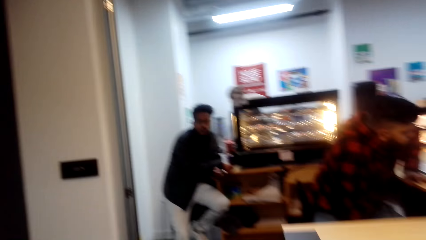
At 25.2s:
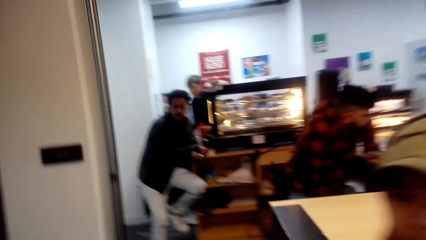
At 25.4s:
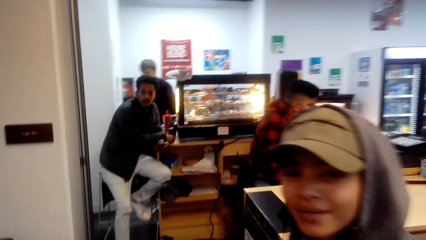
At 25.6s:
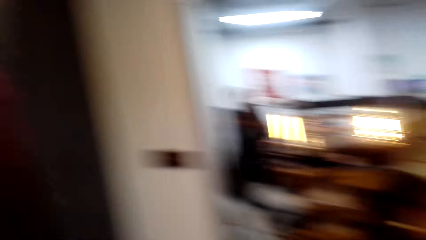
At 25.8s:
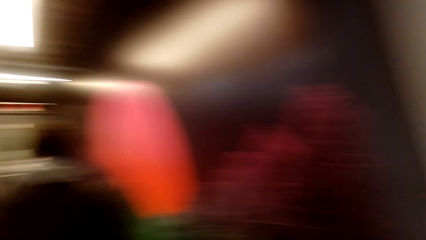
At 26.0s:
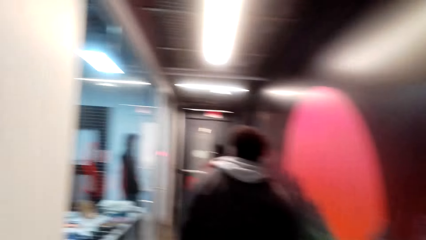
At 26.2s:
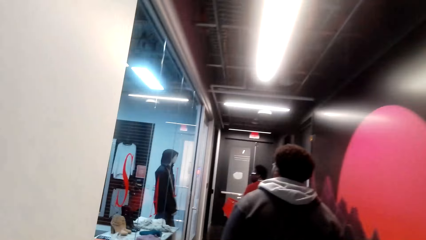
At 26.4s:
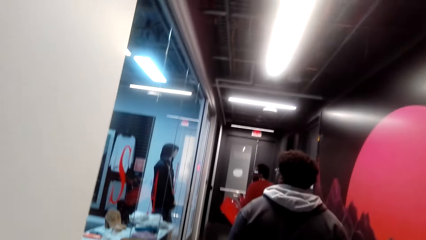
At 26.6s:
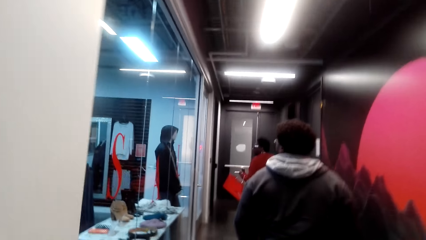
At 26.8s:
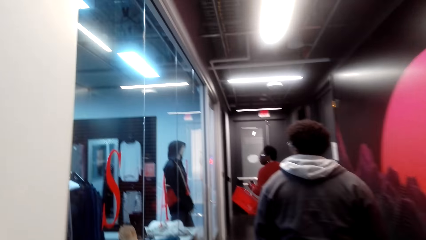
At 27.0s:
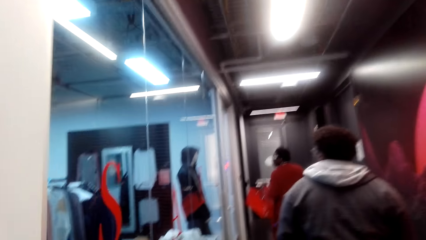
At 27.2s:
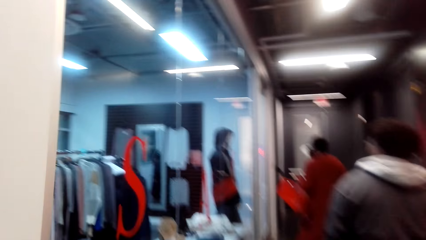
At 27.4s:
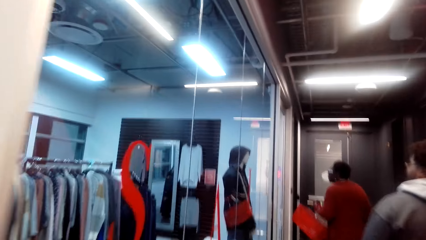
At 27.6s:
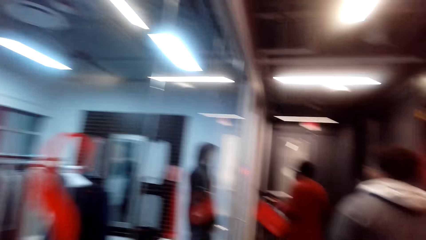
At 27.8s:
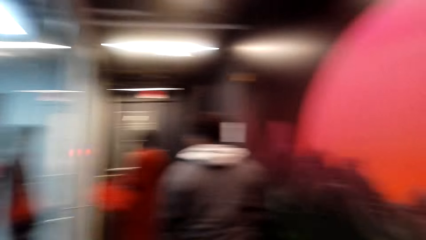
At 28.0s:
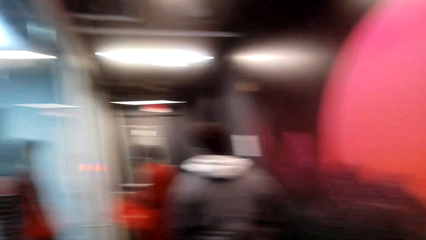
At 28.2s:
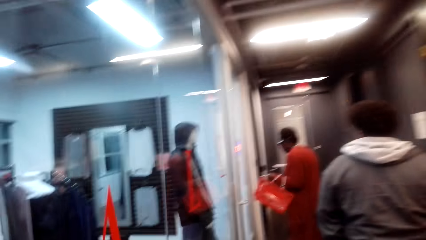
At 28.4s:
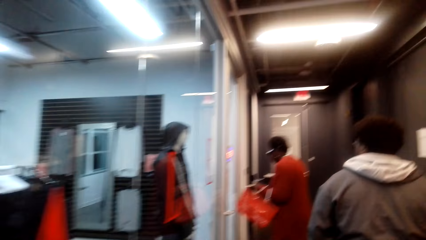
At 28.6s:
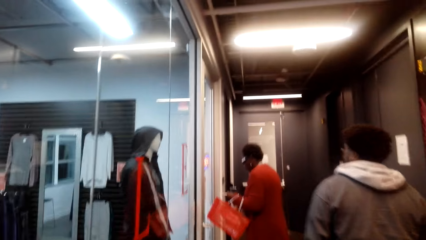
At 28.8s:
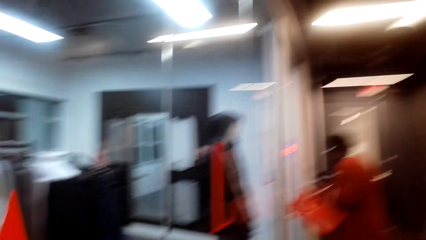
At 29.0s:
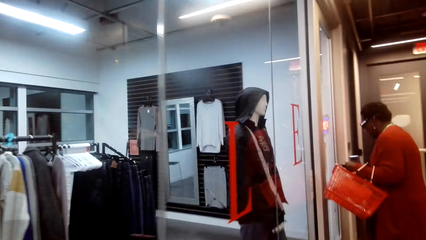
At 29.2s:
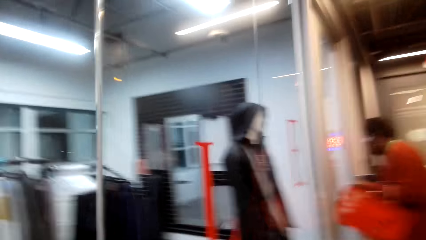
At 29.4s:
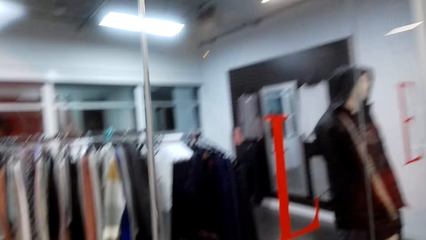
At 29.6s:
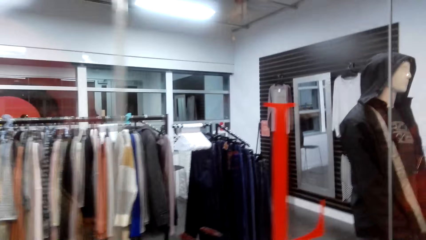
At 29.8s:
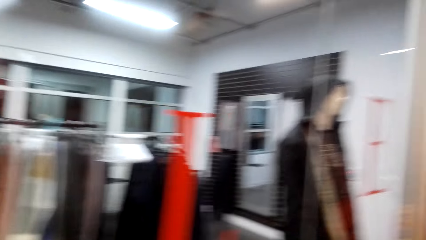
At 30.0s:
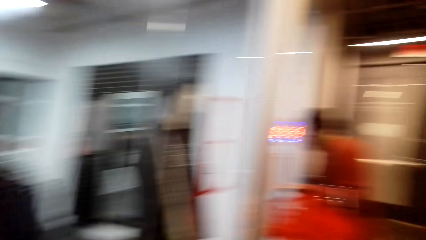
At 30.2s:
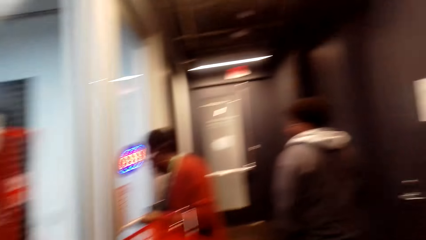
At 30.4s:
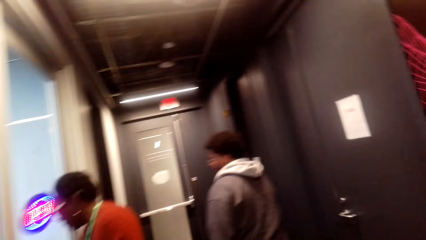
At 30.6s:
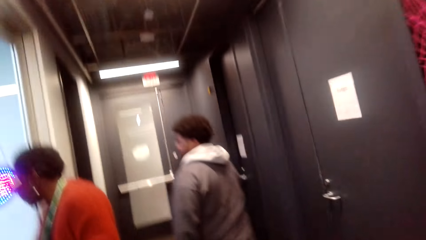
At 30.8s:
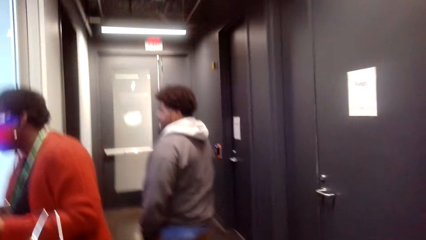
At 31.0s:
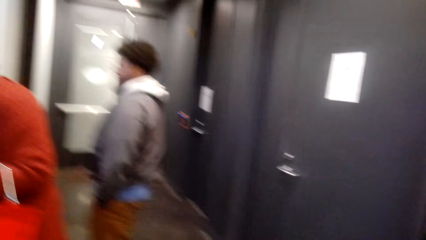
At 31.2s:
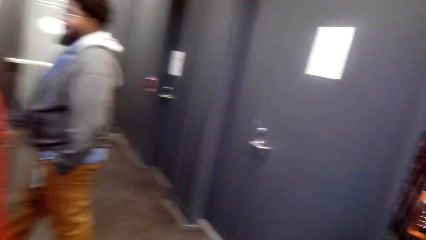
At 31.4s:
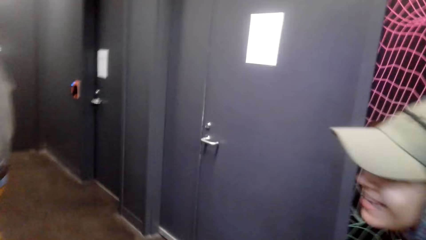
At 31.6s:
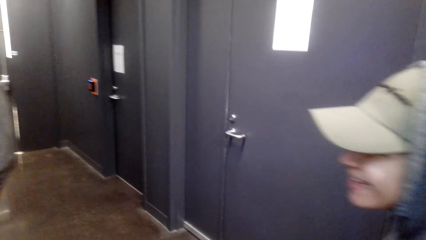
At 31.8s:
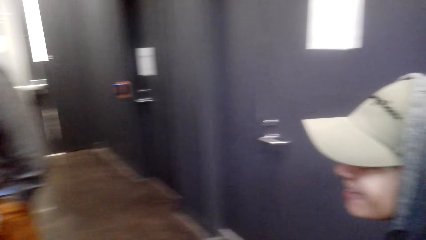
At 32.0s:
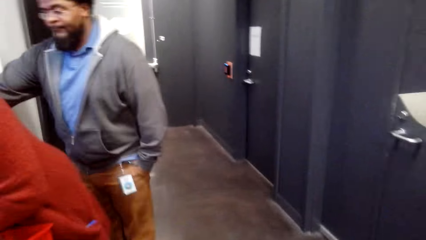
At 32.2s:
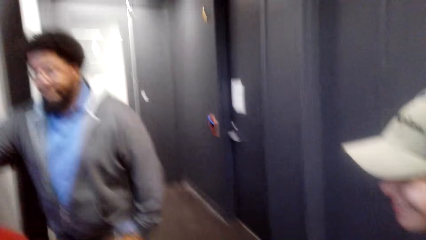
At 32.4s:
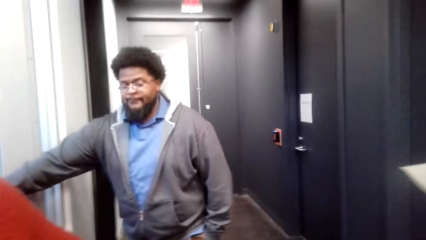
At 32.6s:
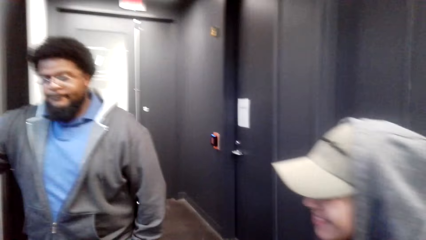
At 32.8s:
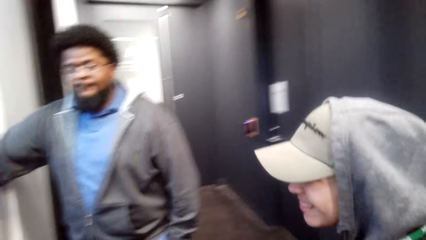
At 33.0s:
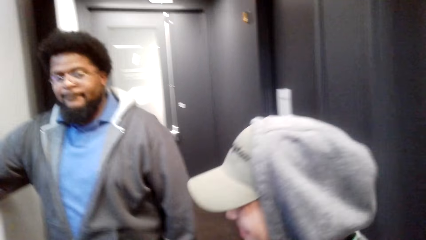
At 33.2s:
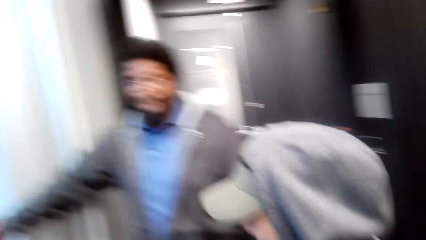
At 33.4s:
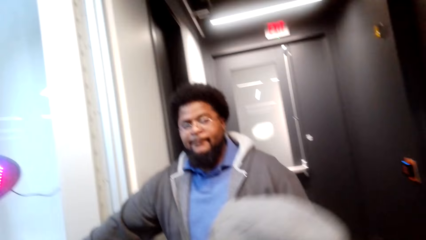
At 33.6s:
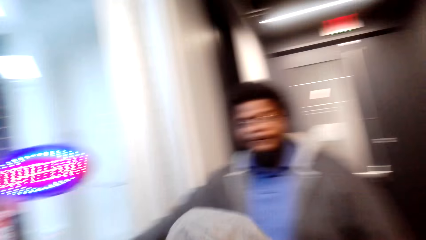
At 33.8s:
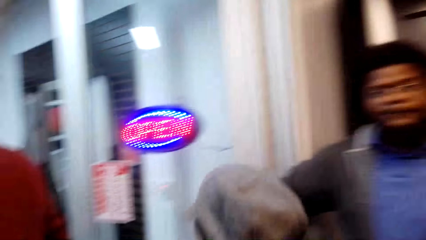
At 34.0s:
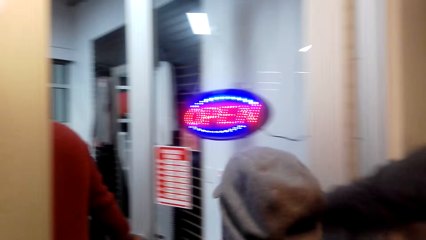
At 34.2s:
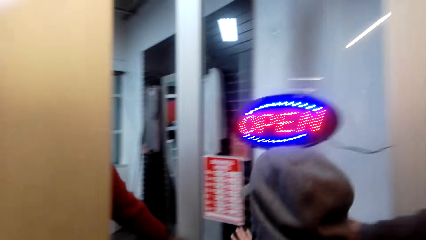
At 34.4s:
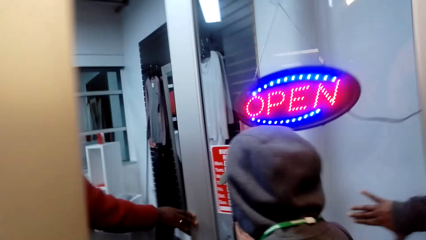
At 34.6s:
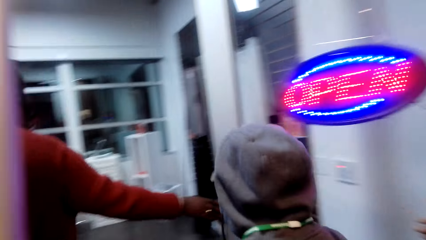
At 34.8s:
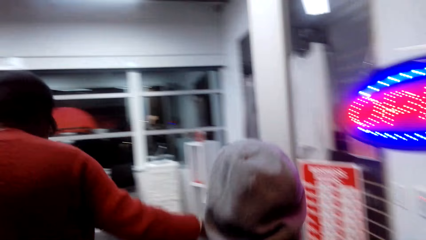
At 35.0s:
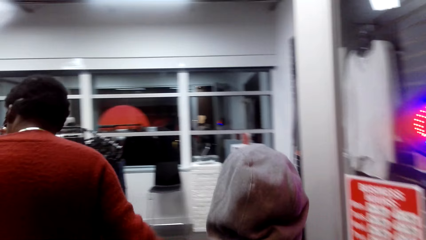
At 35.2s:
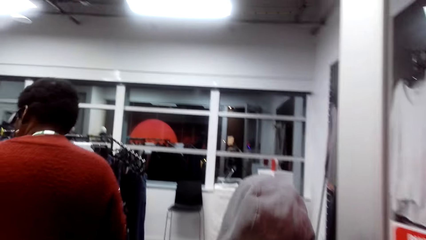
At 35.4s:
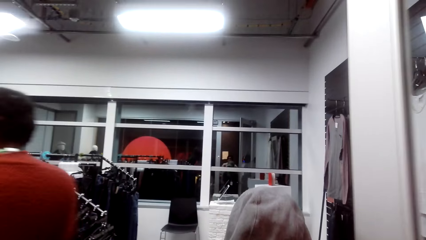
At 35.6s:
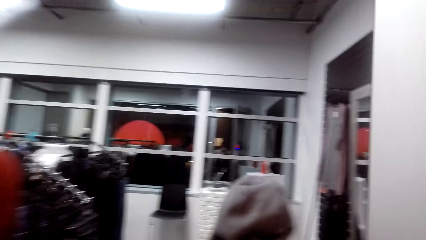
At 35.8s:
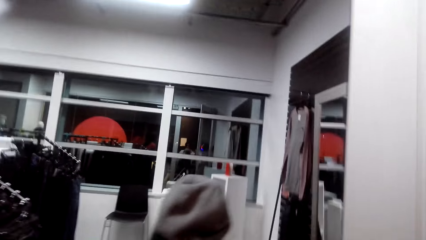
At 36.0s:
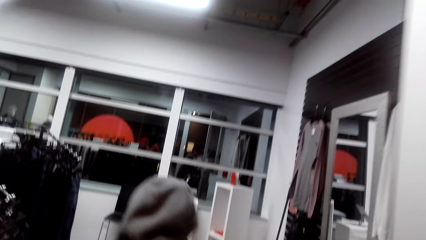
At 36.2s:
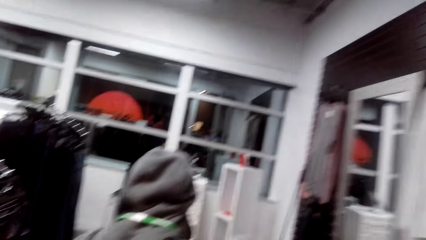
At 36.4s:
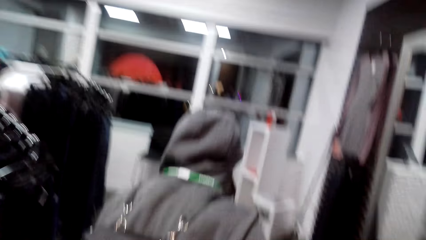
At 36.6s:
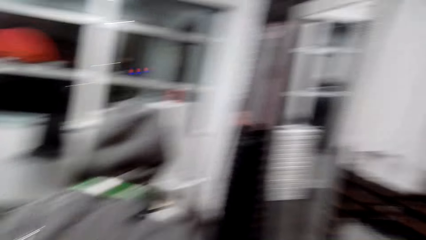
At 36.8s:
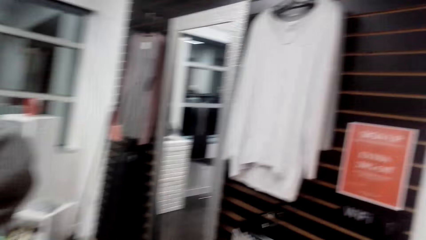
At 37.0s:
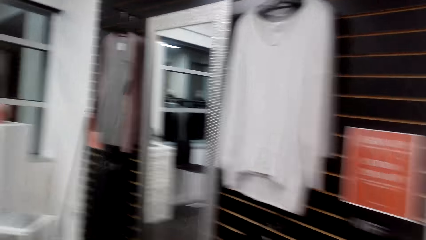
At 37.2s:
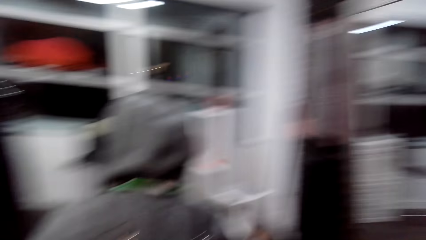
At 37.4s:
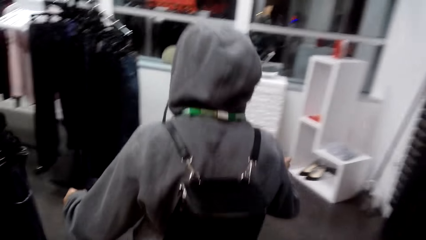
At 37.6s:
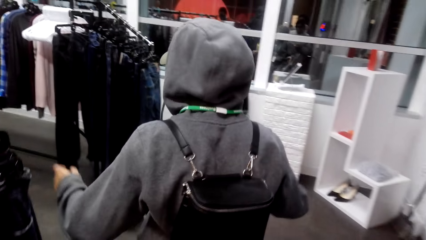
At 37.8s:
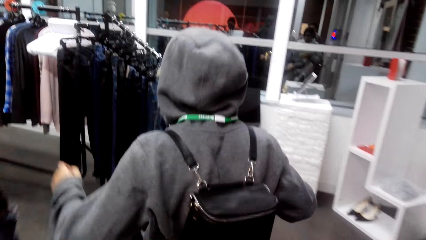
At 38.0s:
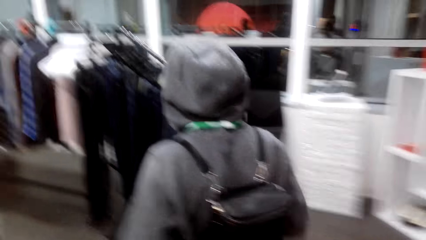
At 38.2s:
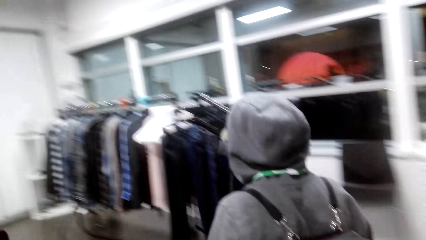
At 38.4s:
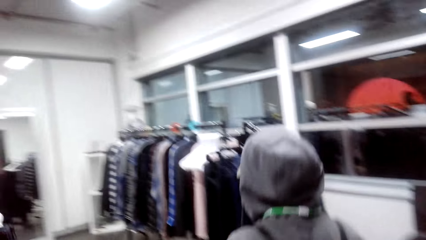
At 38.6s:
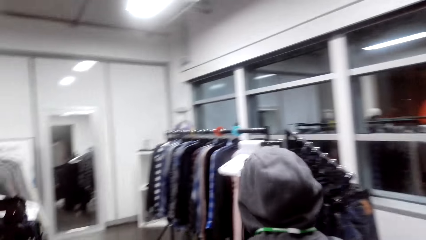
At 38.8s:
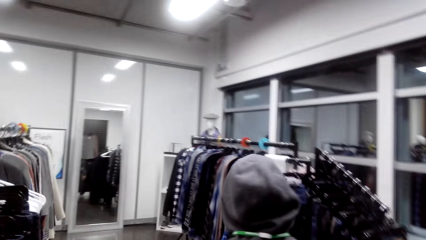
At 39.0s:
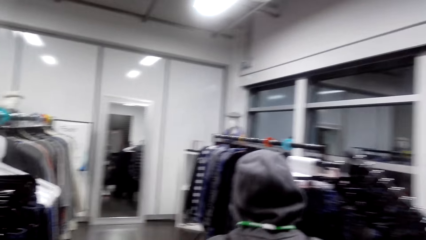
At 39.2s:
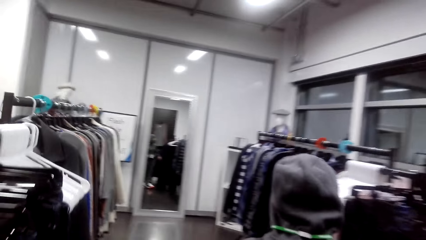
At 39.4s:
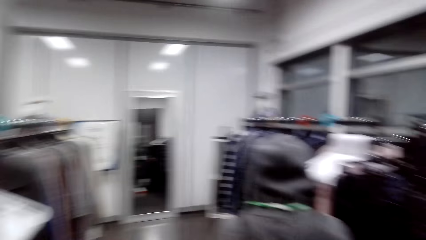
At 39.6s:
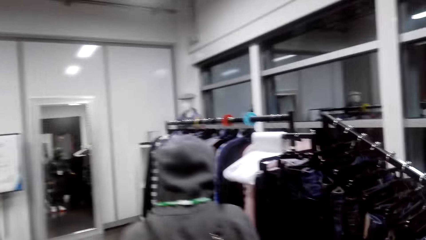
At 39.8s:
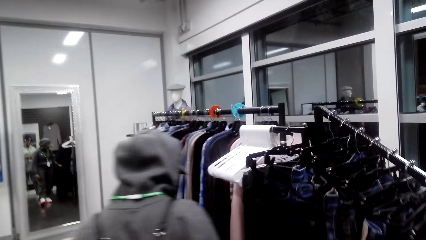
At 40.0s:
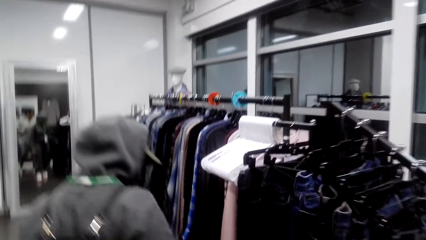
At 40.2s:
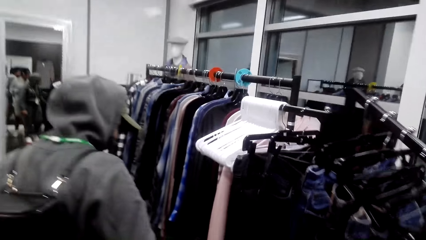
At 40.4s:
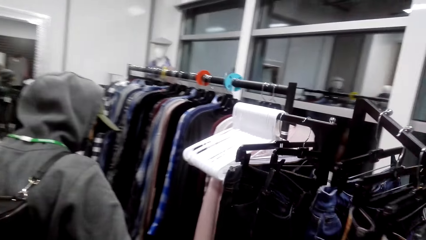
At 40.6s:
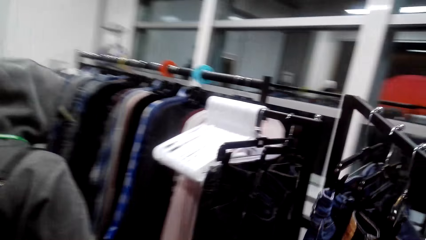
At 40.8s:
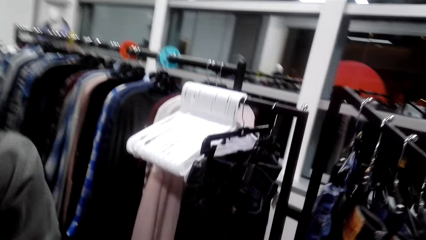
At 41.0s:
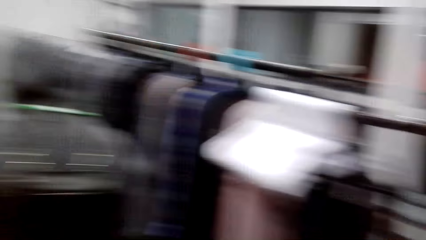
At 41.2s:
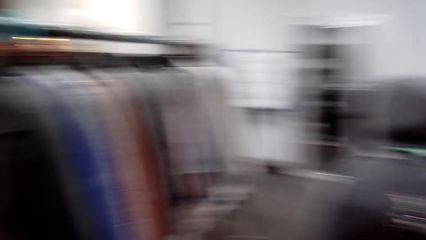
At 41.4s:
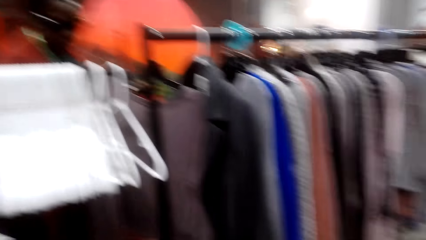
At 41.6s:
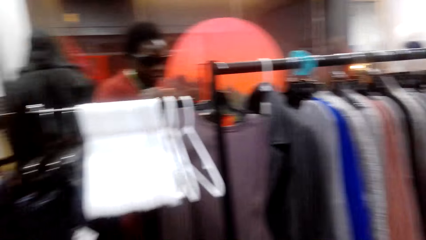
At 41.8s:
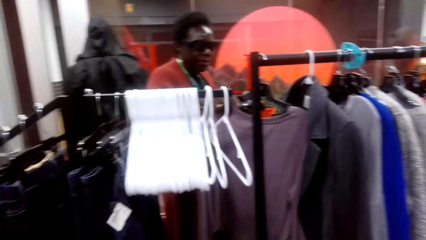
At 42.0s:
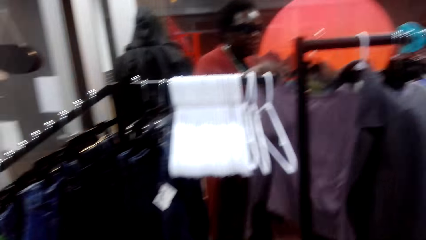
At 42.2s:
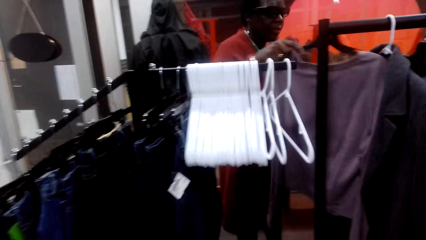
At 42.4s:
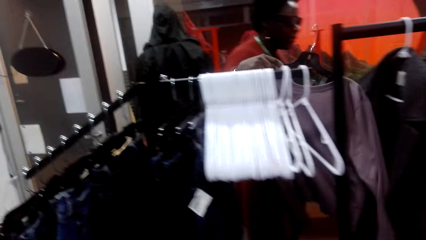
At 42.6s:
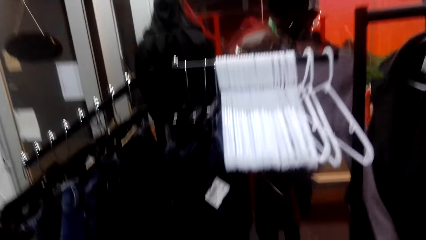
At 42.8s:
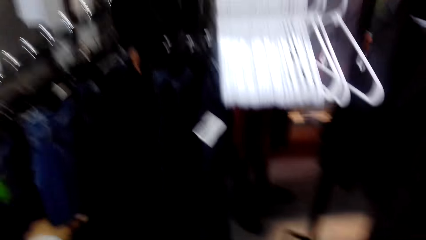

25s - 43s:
A person opens the door. Another person walks around. A man holds the door. The other person walks in the outfit section. The camera wearer touches the jeans.
